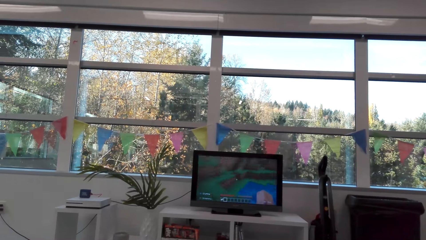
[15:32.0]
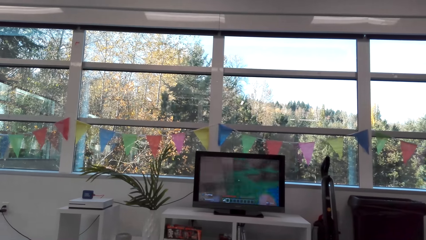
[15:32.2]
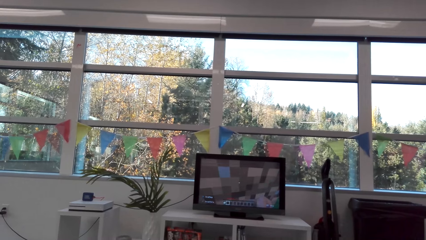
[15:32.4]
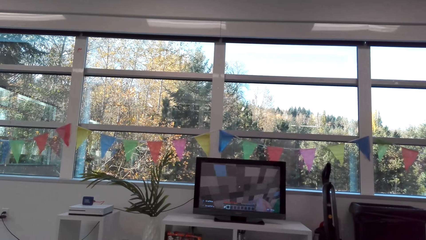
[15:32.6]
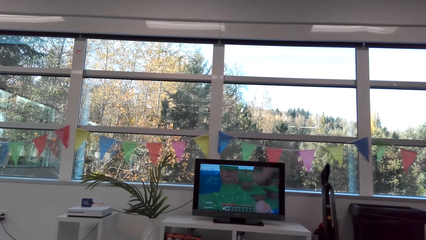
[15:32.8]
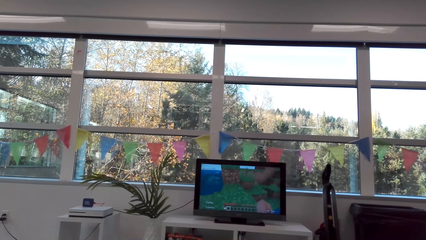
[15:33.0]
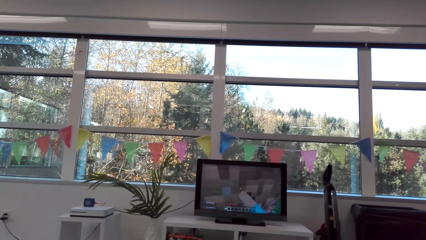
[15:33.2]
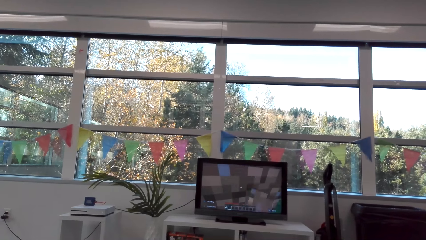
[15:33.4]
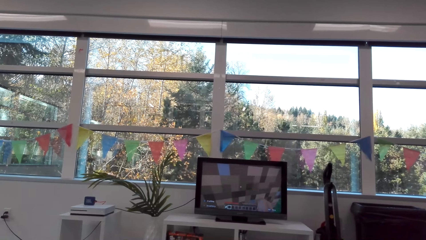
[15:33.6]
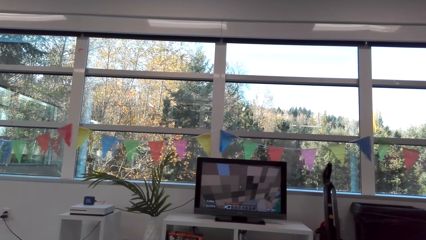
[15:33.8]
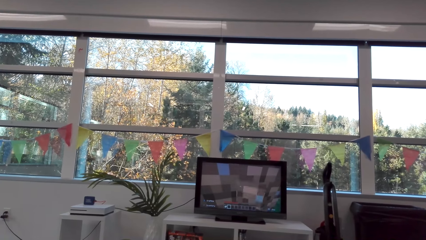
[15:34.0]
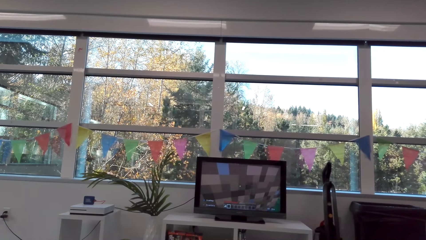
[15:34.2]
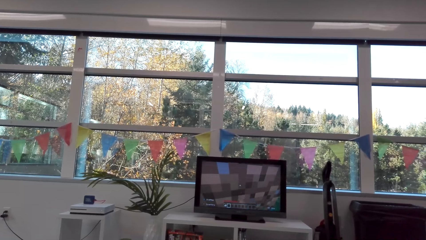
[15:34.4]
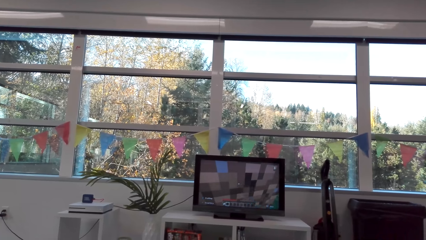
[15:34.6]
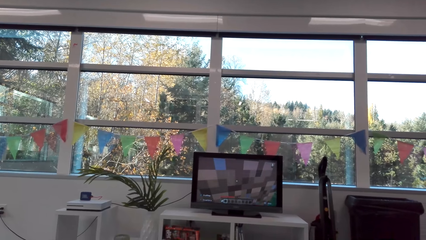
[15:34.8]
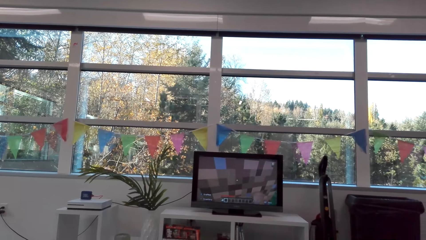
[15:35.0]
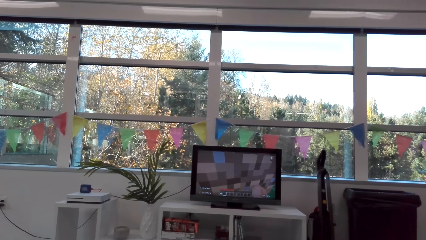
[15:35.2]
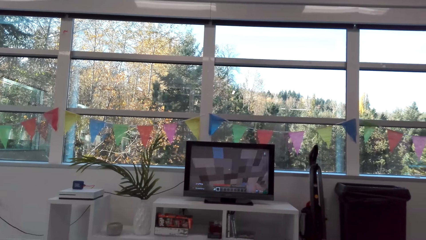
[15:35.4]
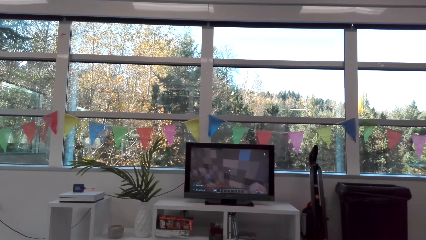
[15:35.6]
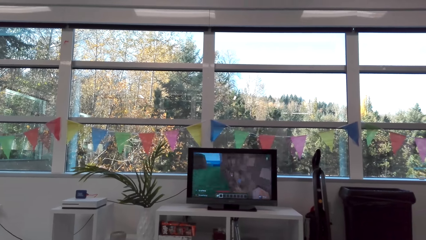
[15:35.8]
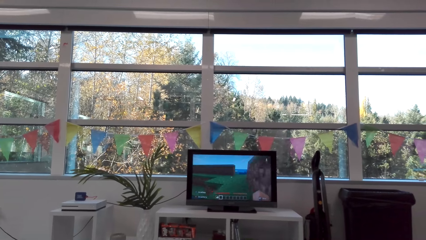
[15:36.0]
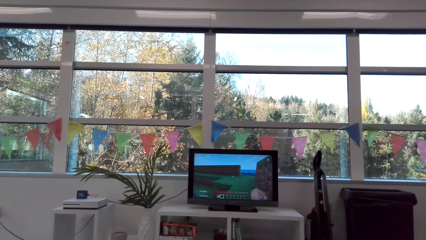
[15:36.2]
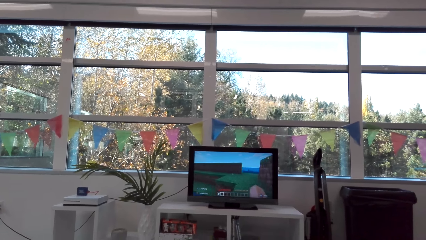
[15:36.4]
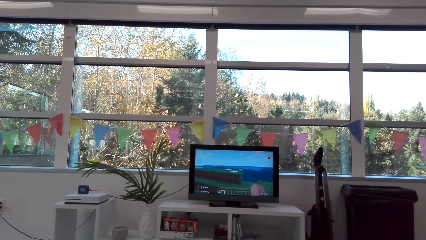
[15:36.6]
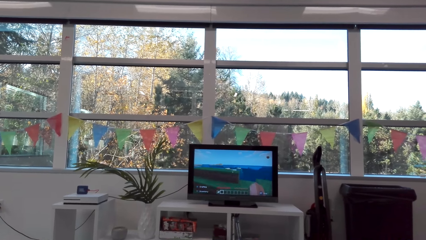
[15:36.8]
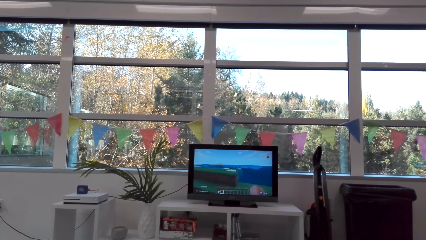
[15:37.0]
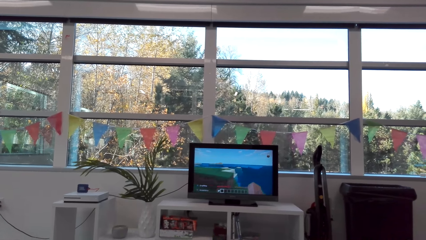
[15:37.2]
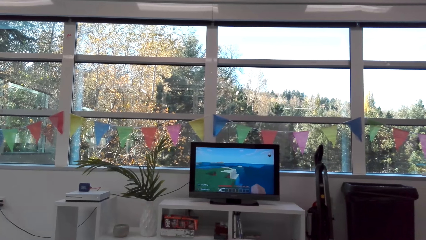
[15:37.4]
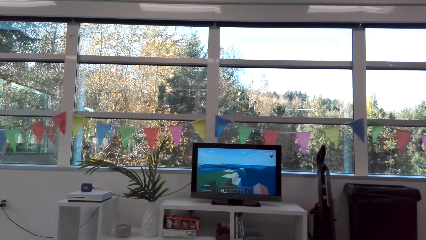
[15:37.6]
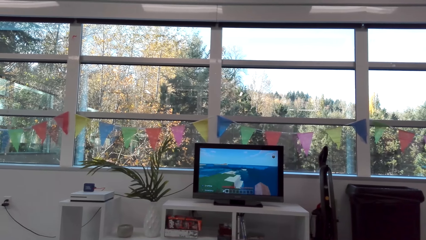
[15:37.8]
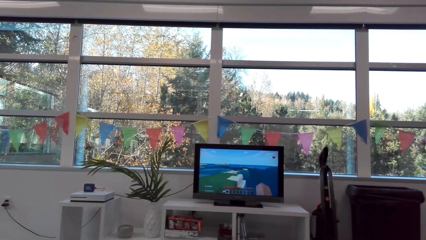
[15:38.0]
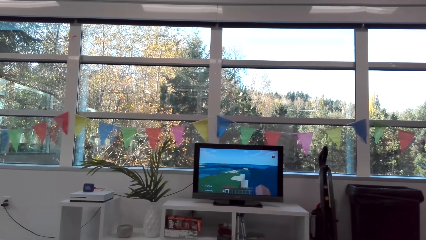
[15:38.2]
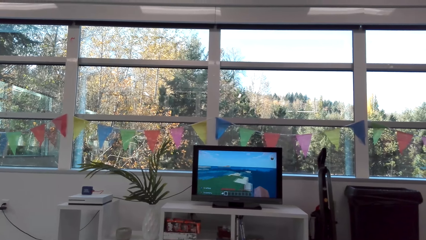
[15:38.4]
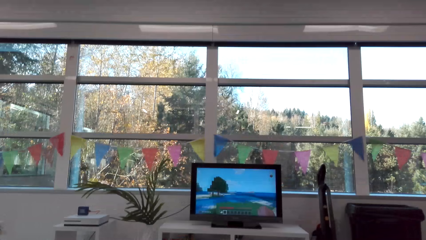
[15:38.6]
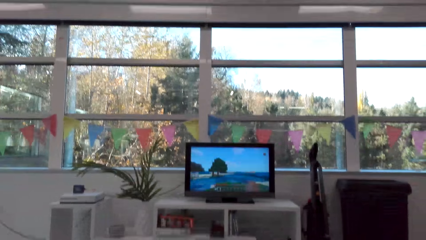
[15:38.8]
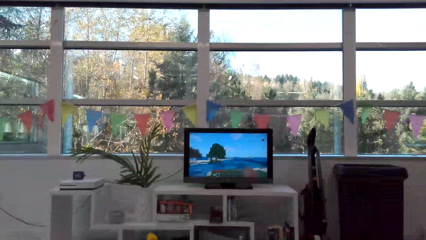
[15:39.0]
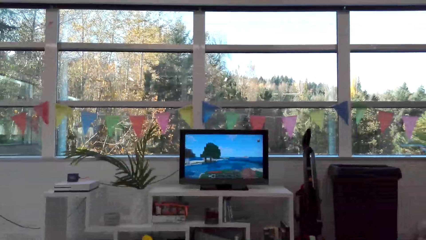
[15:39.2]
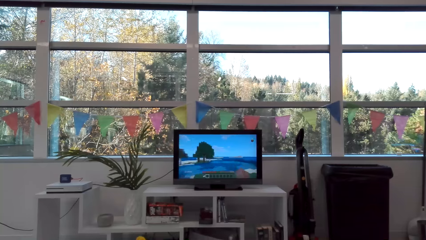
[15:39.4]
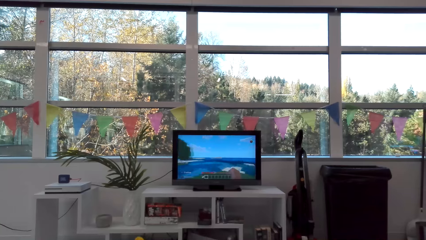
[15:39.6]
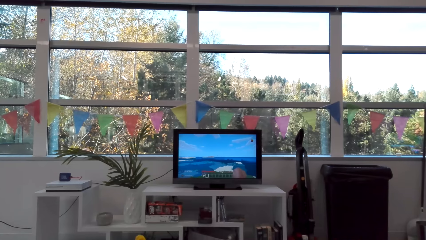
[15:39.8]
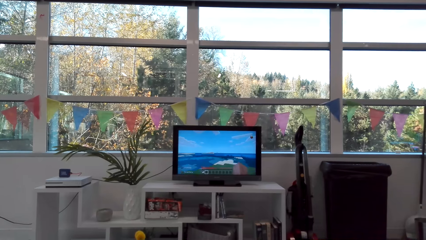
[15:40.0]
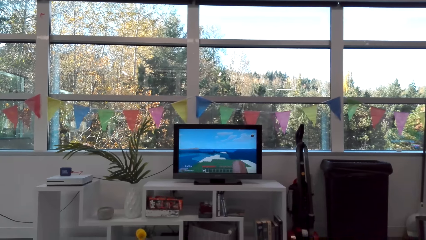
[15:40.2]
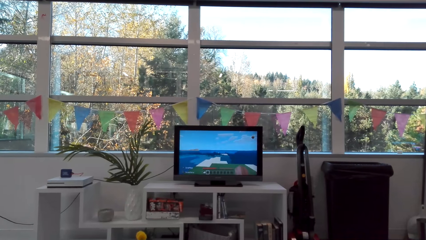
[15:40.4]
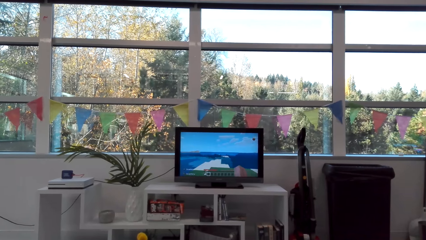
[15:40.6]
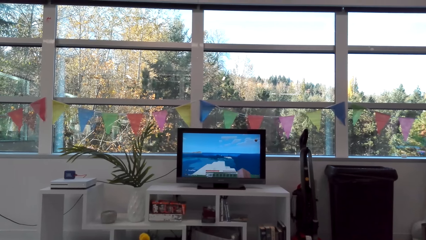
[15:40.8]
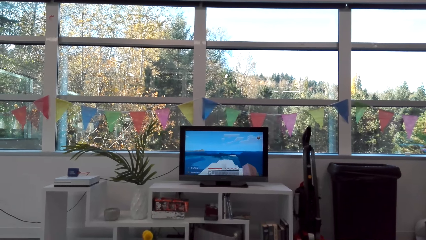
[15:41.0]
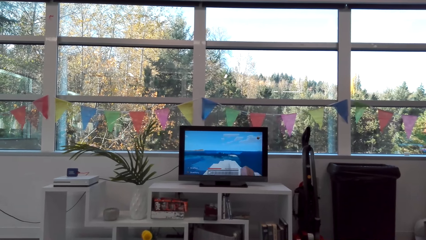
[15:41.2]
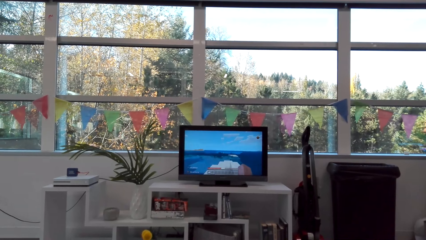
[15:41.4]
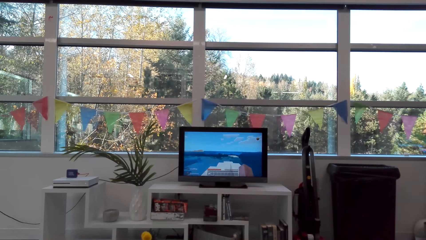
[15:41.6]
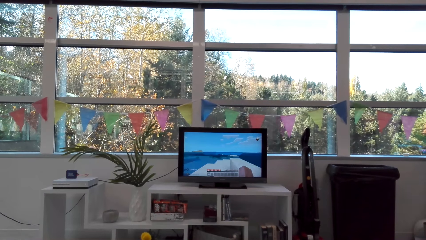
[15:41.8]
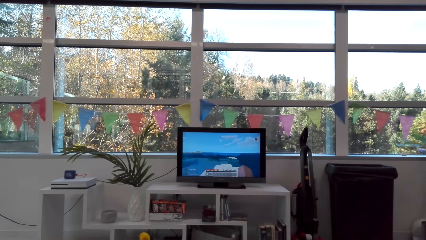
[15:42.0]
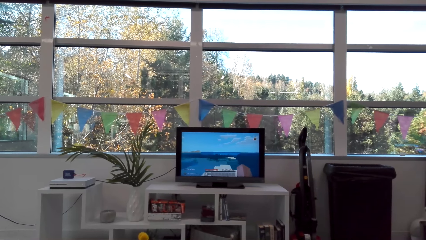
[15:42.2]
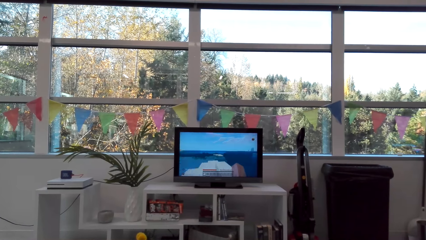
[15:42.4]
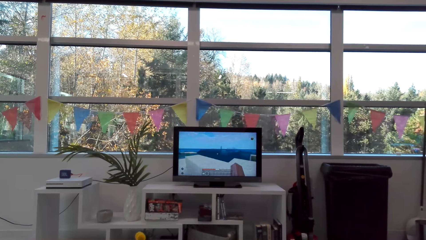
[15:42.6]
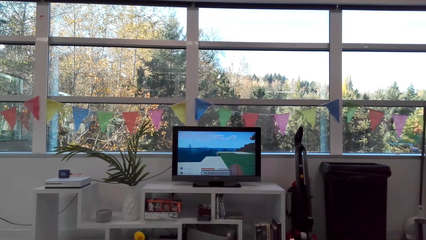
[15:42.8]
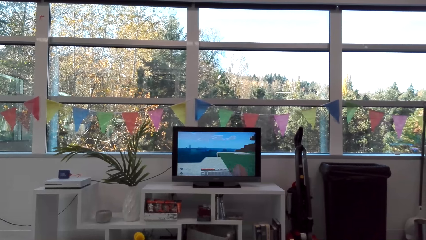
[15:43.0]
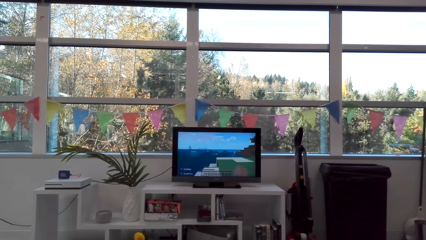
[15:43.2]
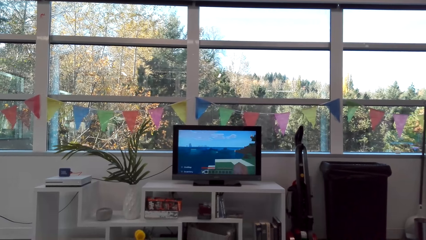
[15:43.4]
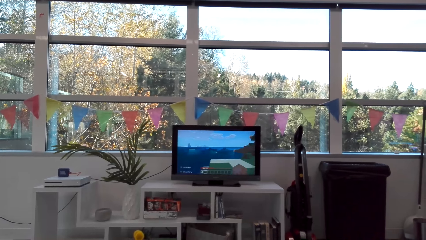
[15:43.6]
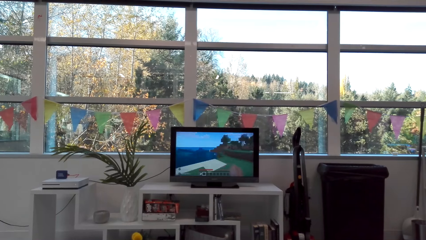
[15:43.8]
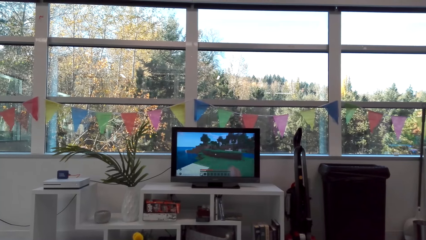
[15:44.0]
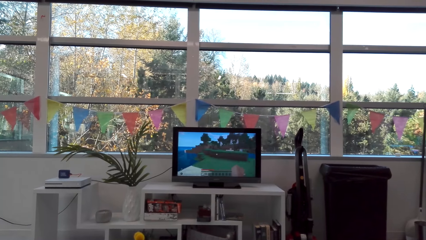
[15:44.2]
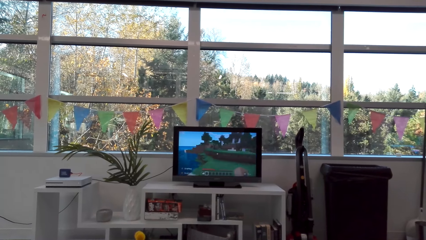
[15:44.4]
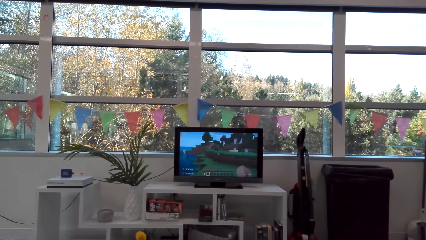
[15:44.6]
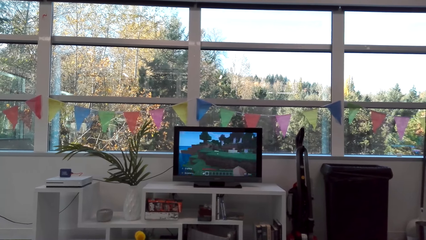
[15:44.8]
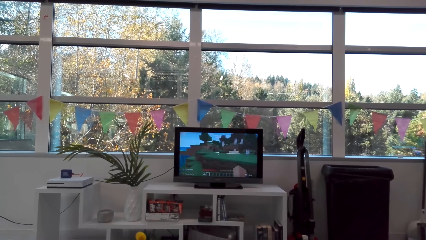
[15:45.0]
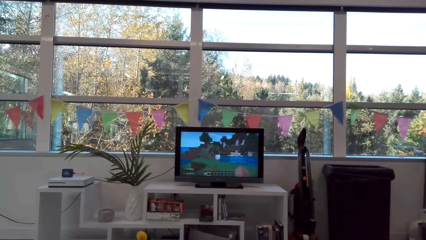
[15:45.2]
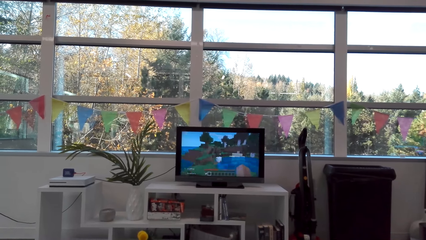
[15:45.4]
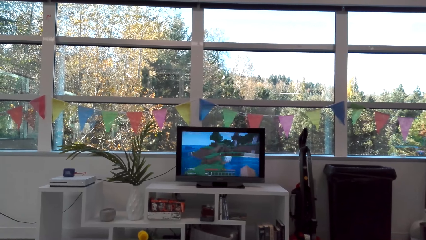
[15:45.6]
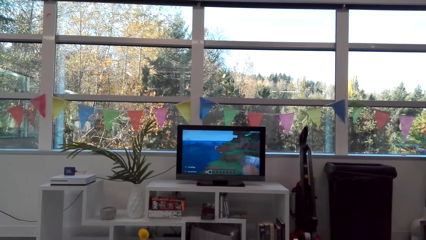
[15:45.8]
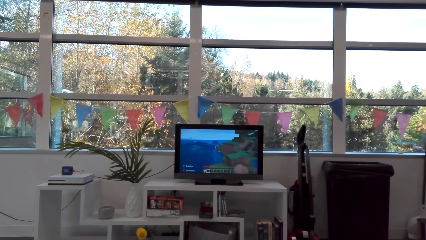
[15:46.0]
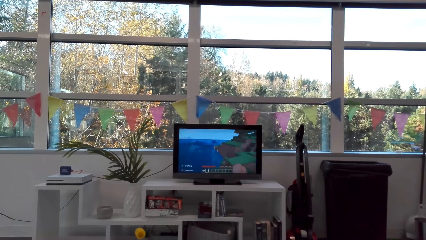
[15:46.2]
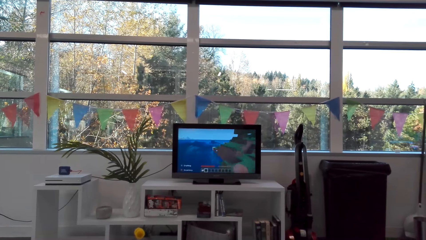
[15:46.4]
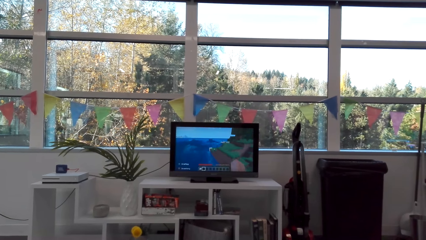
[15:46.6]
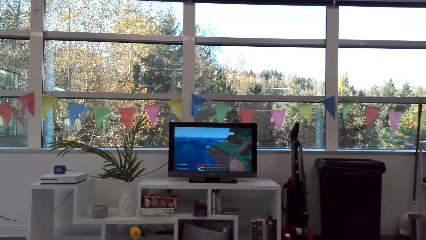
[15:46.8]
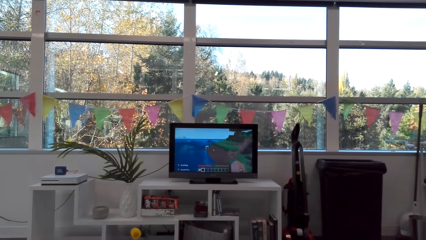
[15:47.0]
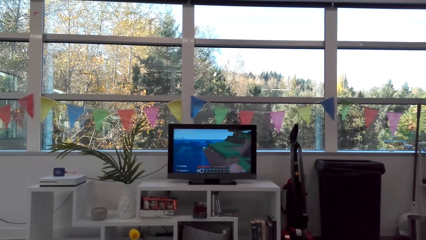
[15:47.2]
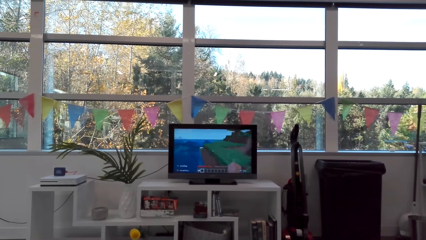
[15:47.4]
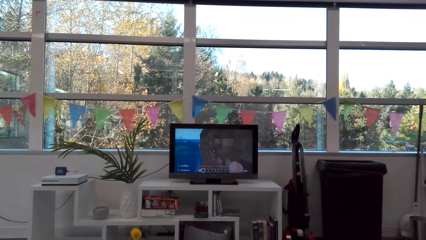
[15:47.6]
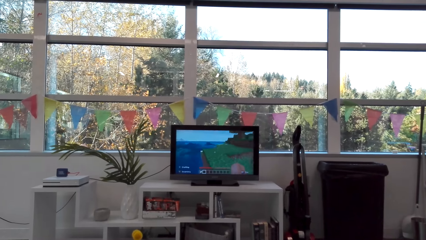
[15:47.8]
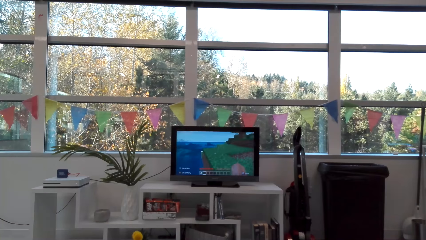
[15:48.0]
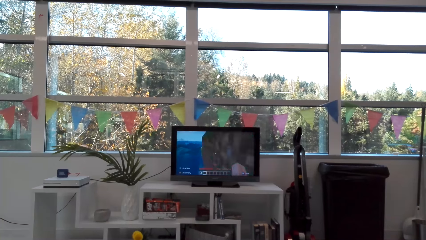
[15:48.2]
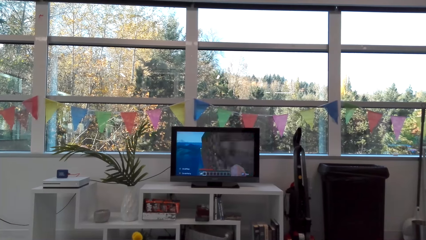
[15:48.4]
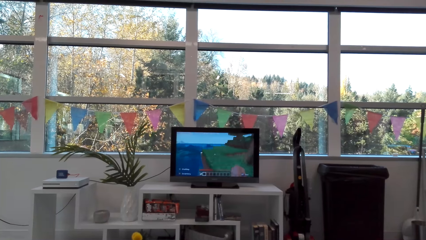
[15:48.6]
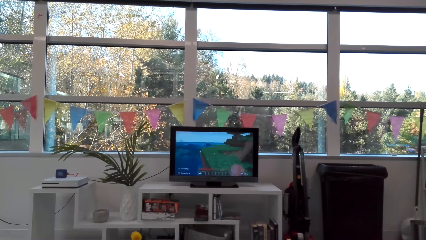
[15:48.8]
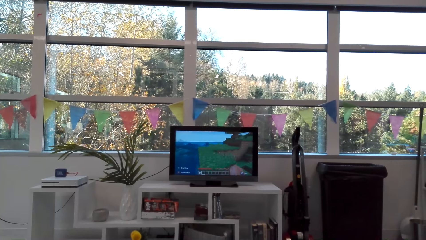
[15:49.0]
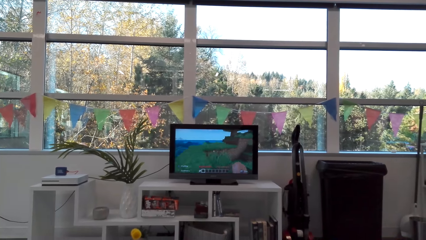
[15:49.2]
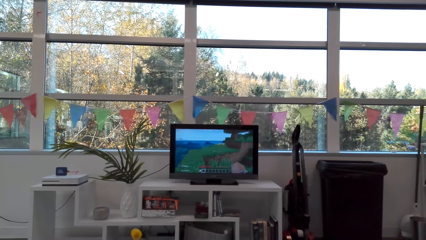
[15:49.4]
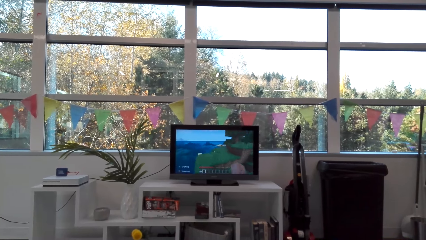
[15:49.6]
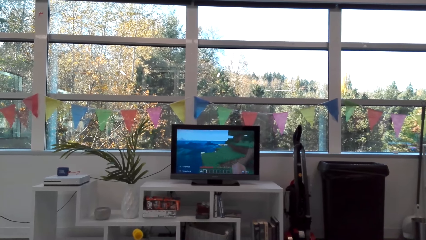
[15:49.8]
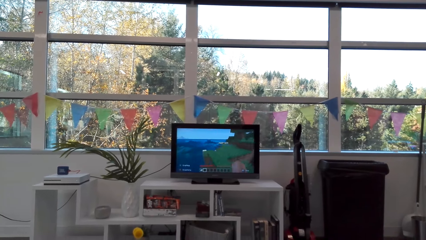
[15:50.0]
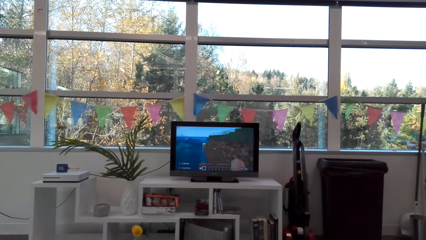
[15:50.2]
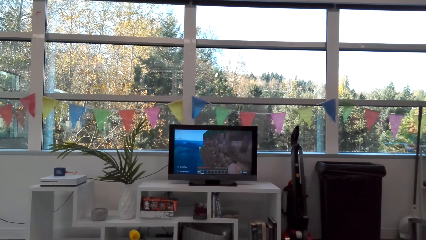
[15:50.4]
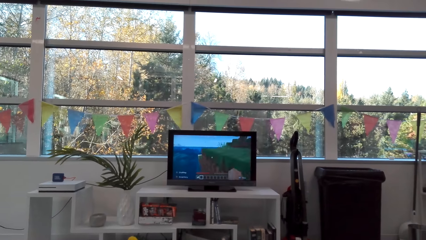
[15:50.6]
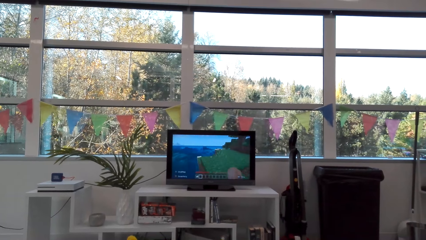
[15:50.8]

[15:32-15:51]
The camera wearer talks in the room.
